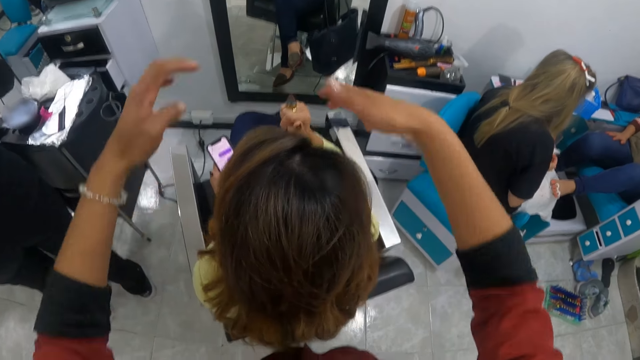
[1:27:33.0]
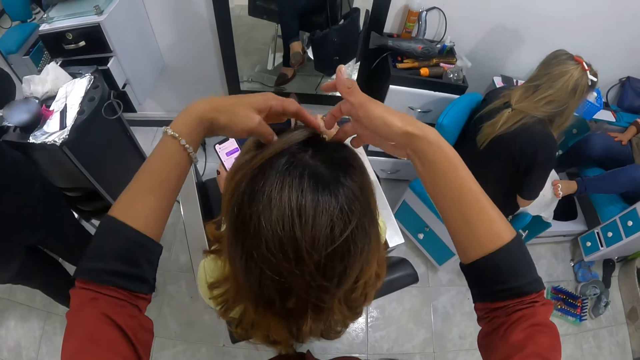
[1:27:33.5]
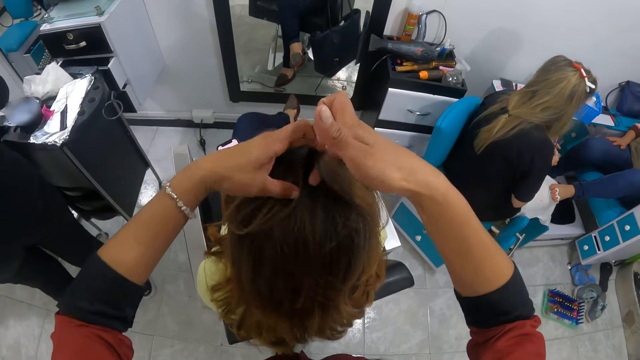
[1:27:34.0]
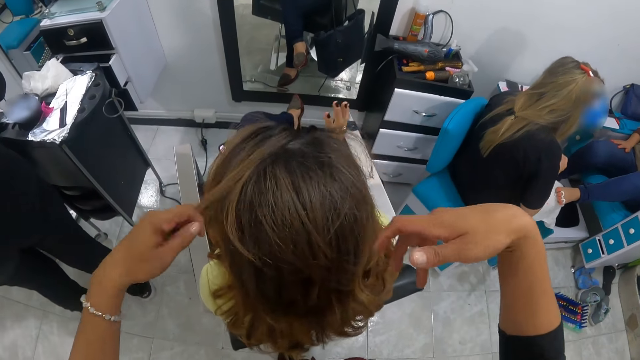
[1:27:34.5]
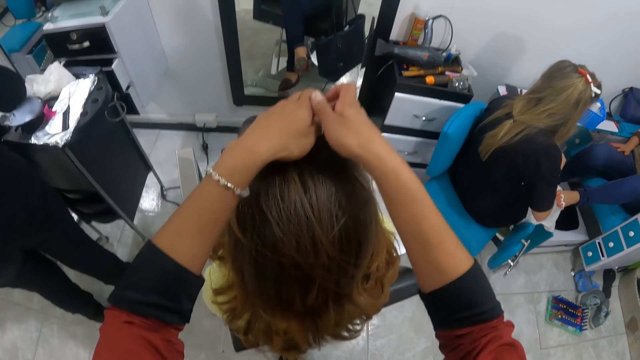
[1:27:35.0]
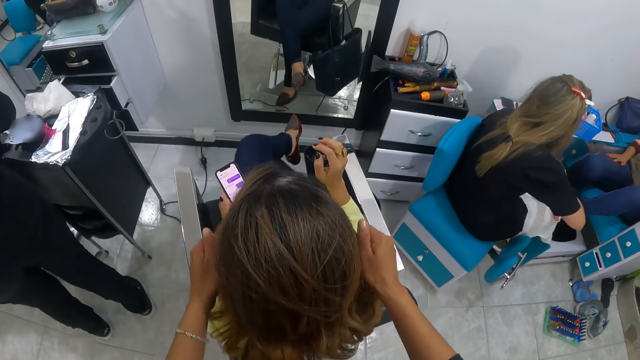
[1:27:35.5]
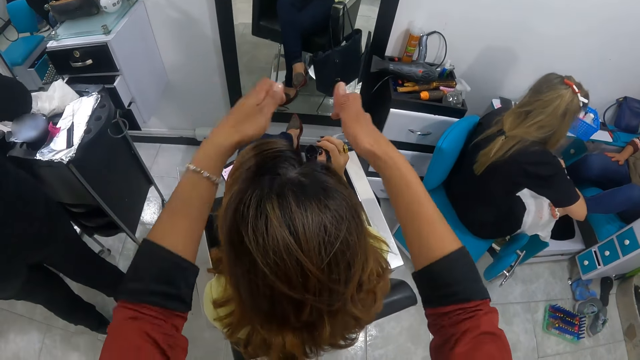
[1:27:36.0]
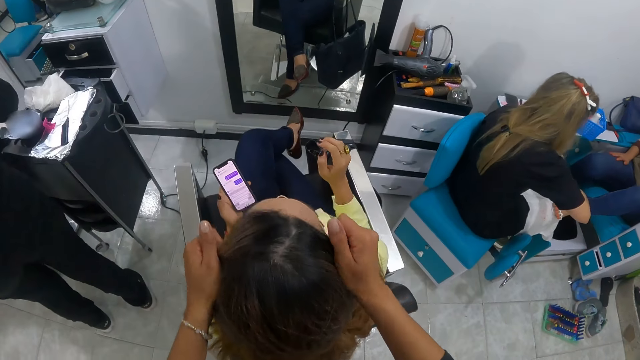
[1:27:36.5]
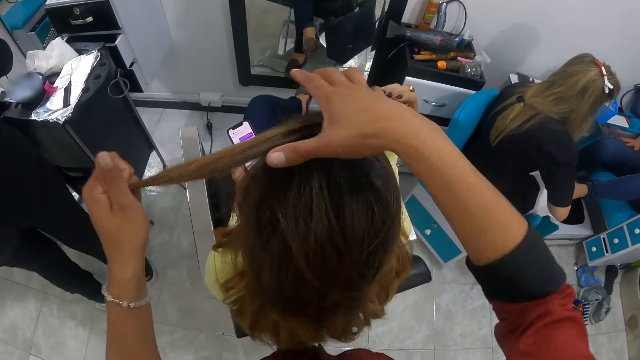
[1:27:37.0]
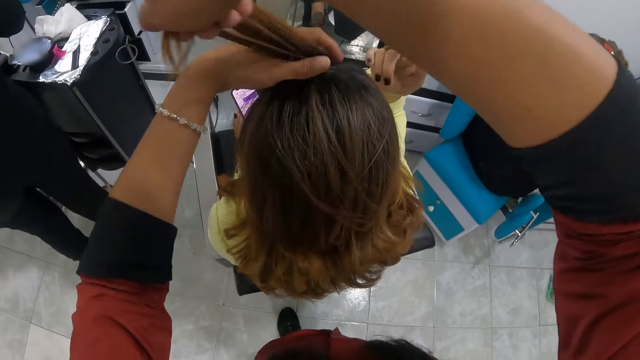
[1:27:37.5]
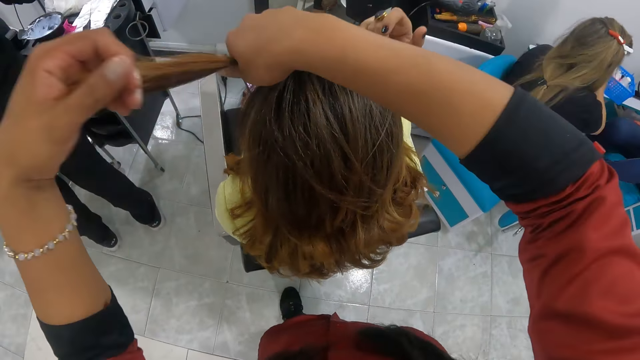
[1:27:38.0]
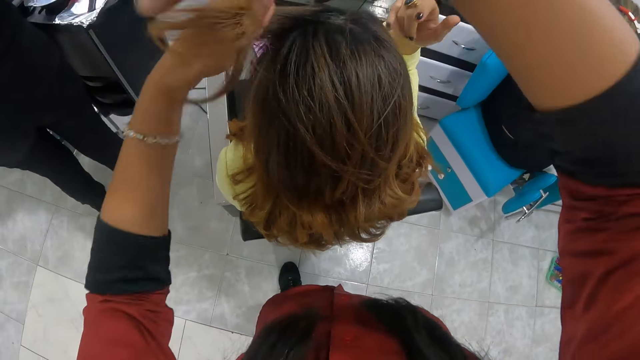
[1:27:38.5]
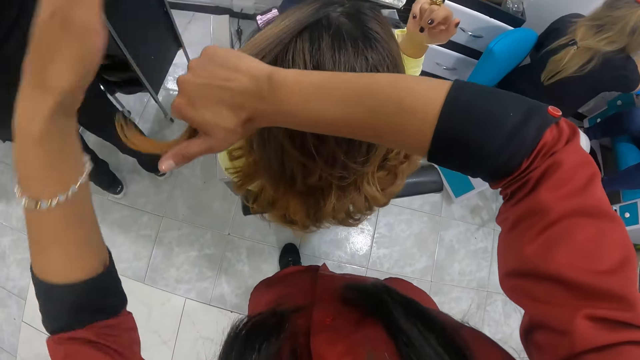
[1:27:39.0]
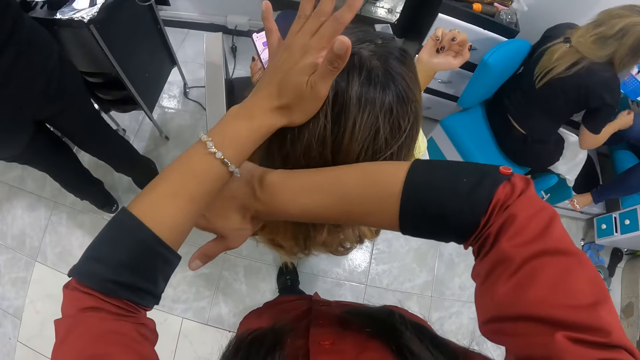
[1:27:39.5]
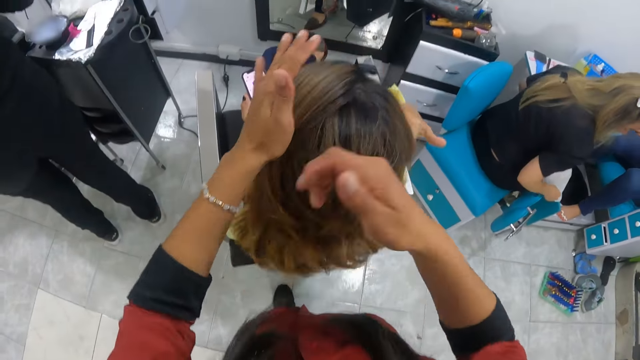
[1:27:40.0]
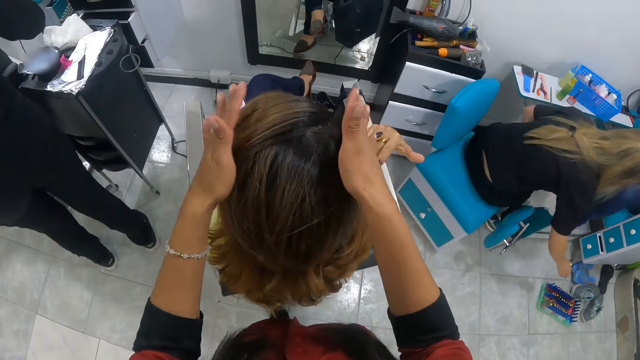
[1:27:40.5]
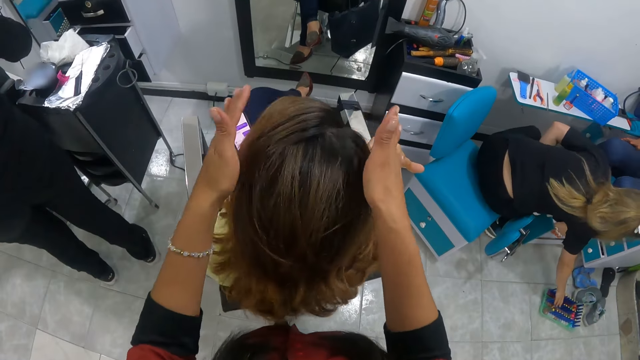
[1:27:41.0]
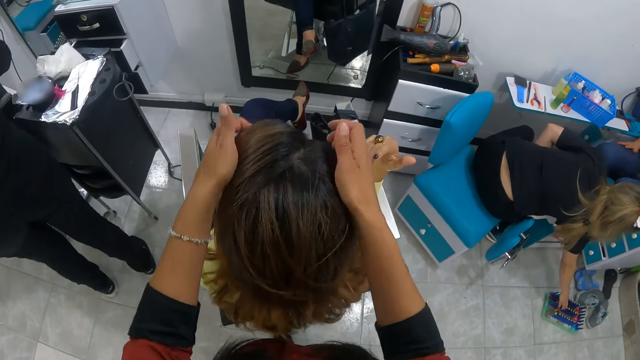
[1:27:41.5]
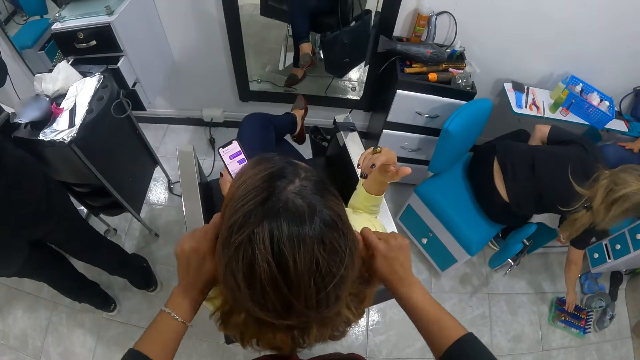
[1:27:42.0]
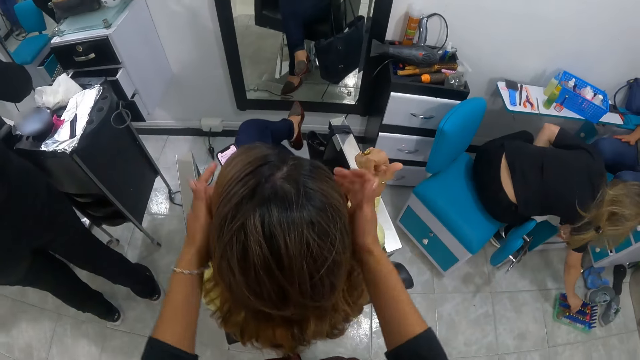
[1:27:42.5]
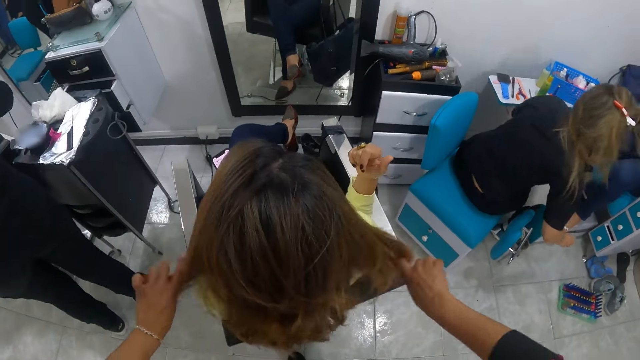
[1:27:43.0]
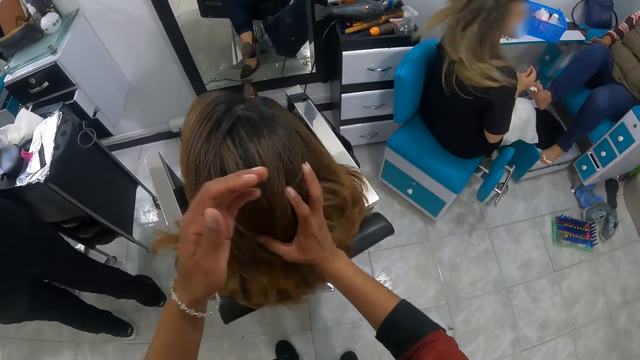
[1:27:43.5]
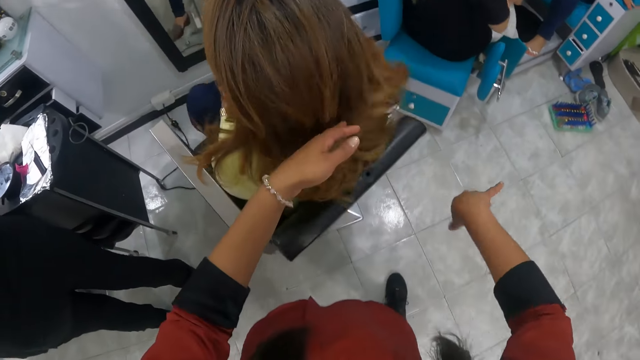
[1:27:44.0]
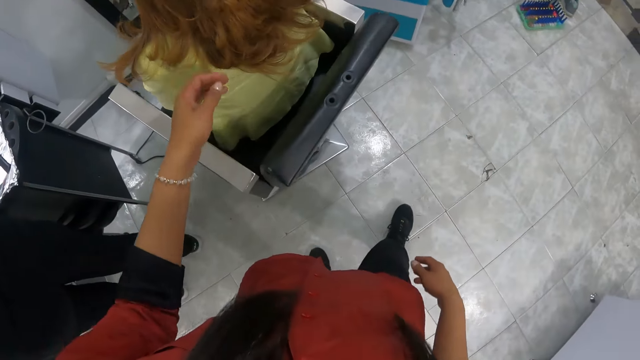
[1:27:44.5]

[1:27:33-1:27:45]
The woman converses with the camera wearer. The camera wearer touches the woman's hair. The woman touches her hair. The camera wearer stretches out the woman's hair with both hands. She straightens the woman's hair with her hands. She touches the woman's hair.

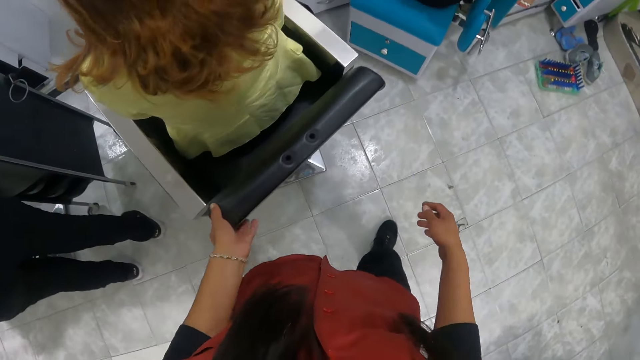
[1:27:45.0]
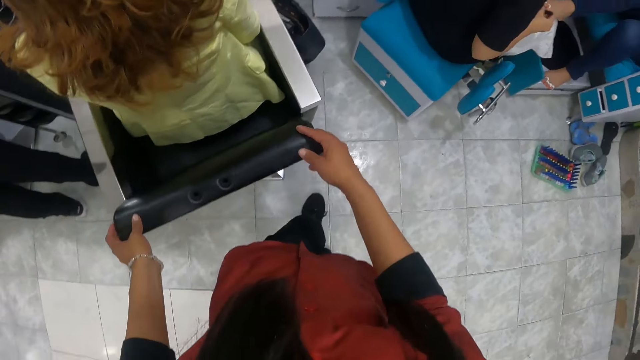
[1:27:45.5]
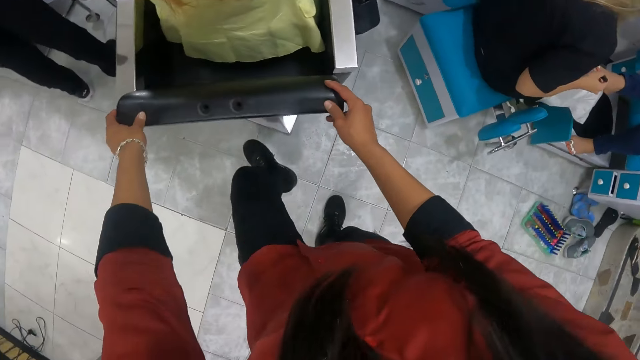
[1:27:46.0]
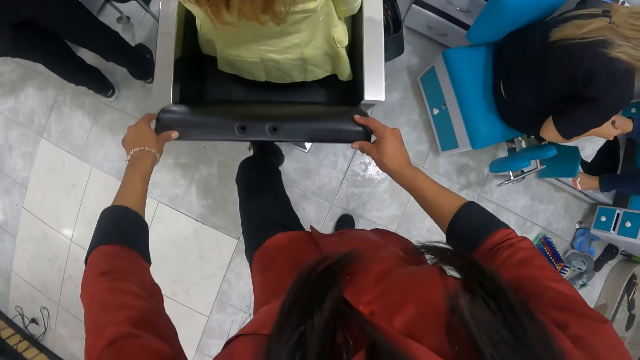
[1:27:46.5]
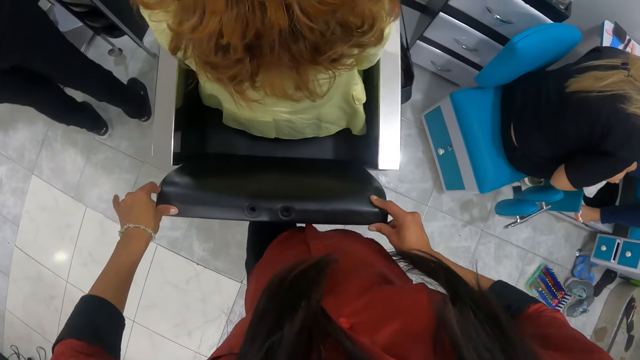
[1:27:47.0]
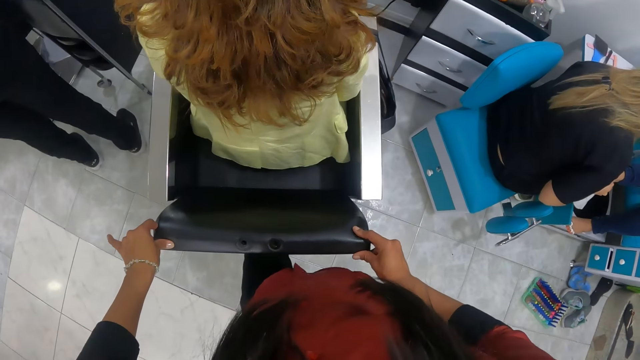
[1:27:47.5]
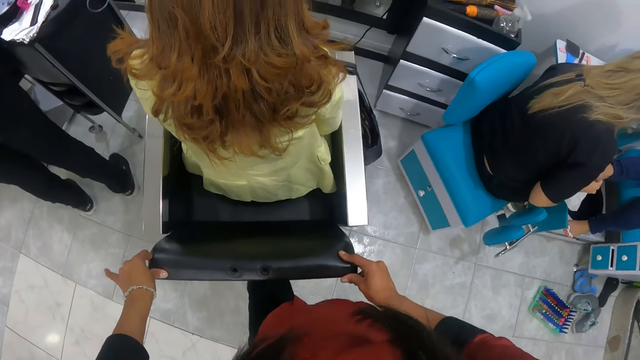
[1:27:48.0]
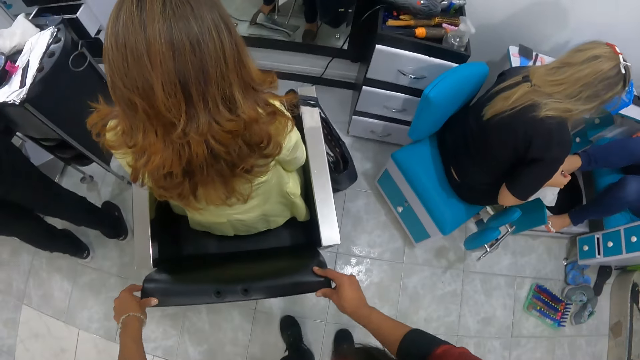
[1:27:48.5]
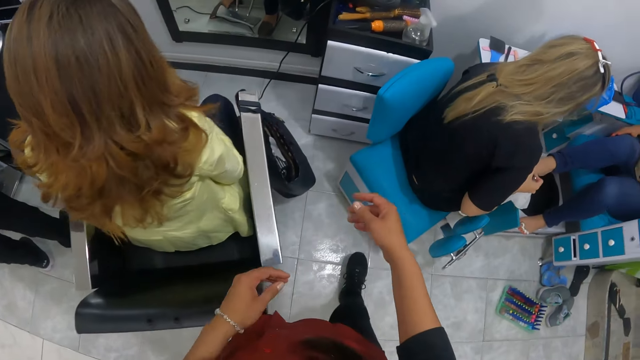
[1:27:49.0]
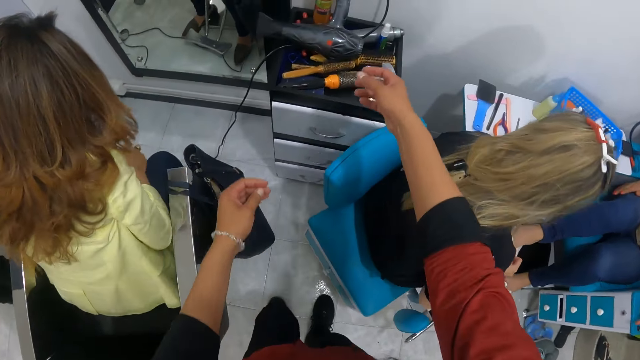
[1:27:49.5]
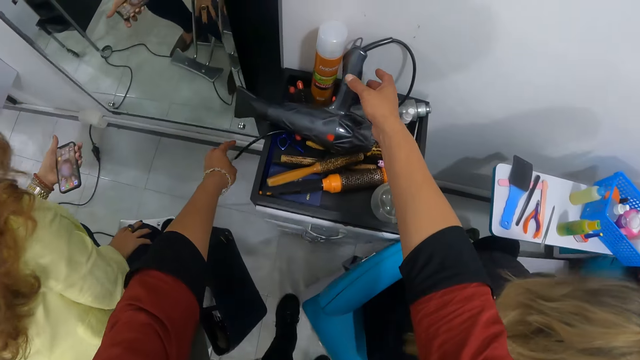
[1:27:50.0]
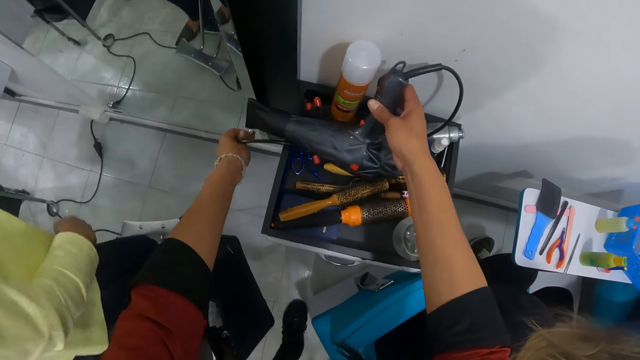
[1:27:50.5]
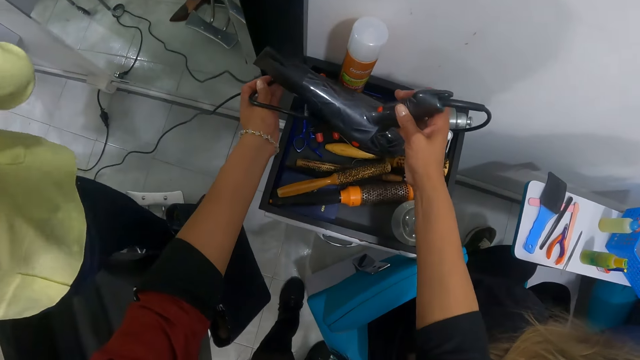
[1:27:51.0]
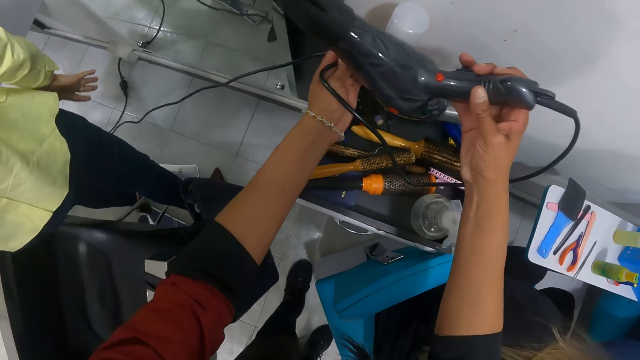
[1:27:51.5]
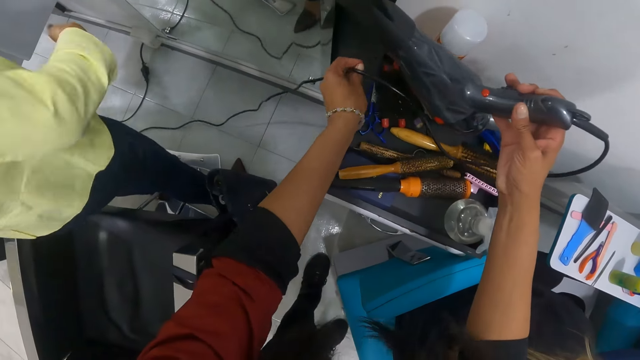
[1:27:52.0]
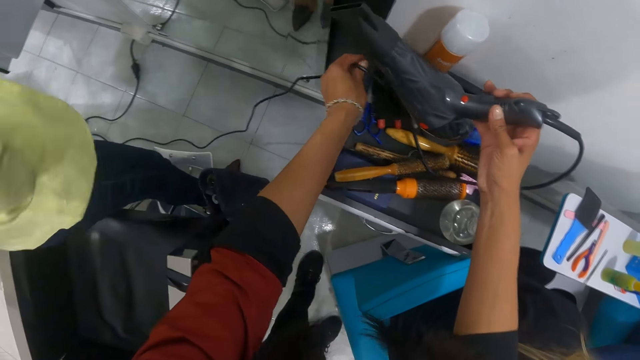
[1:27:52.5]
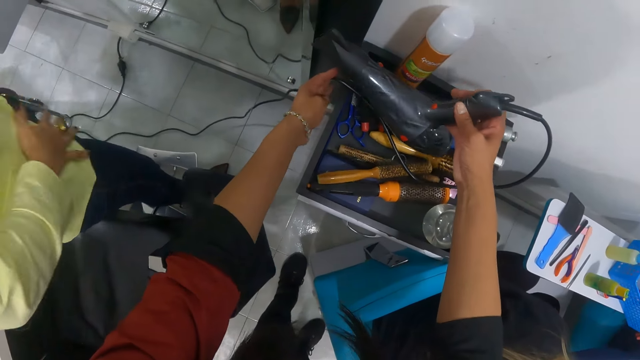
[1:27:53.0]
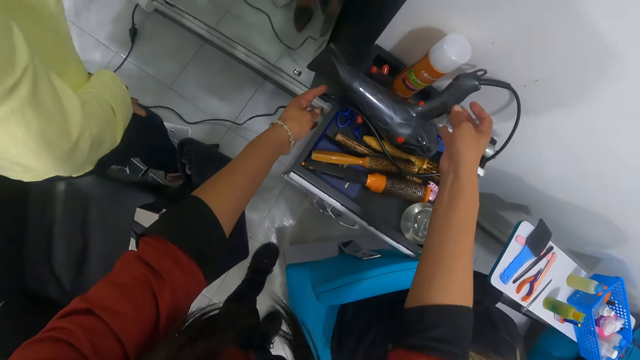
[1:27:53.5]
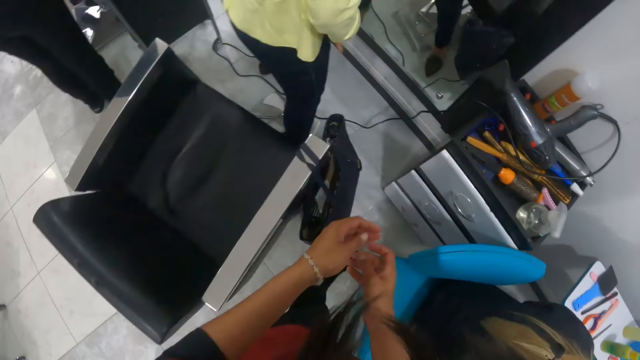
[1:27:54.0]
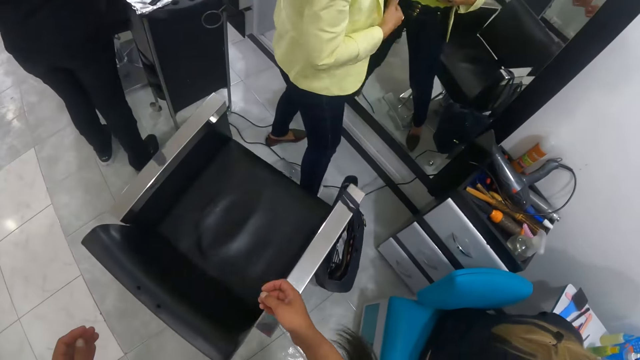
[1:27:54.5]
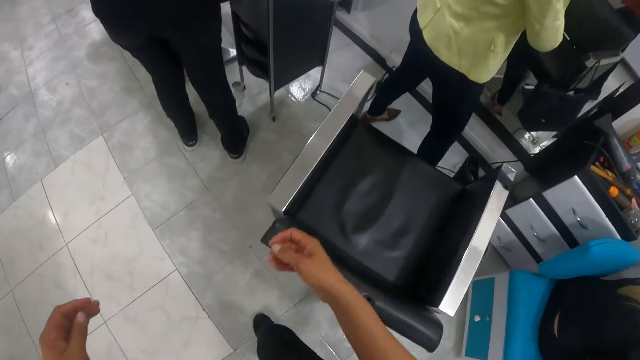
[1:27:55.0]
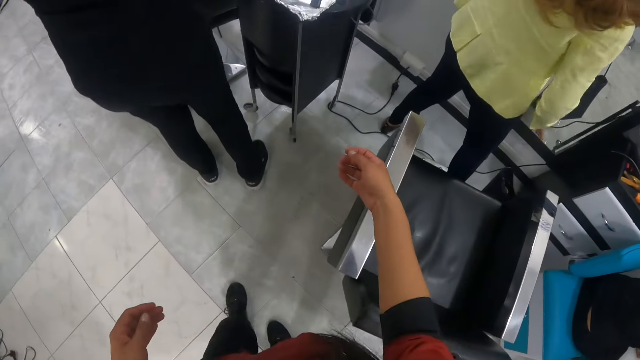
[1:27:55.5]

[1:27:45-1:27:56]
The camera wearer holds the chair with her hands. She adjusts the chair. She moves the hand dryer on the drawer with her hands. The woman stands. The camera wearer picks the blow dryer. The woman brushes her cloth with her right hand. The camera wearer places the blow dryer on the drawer. The woman wipes the cloth.
